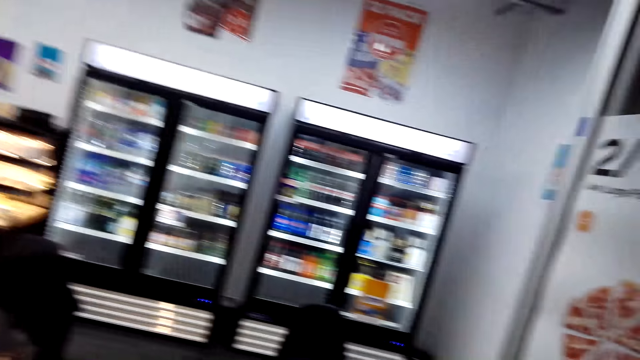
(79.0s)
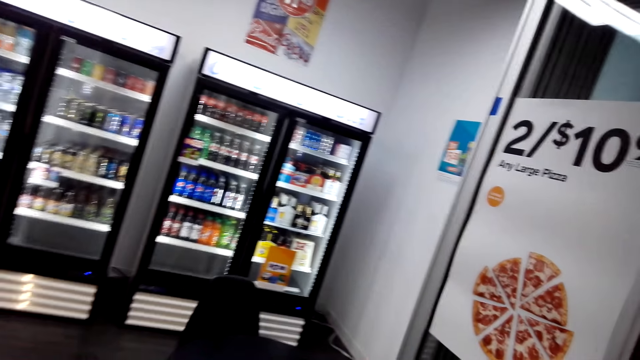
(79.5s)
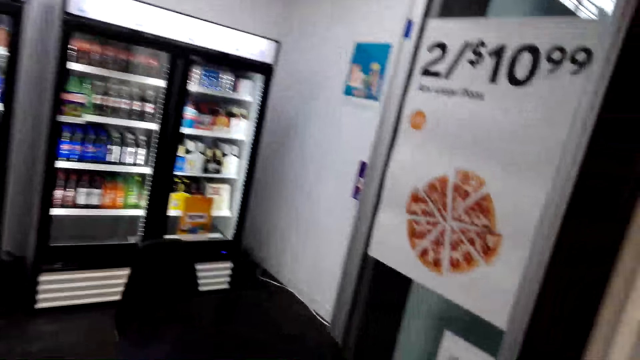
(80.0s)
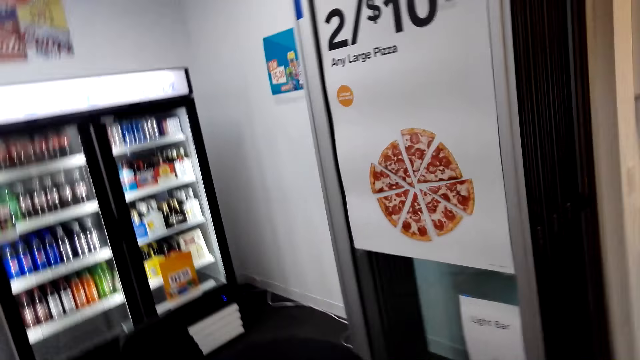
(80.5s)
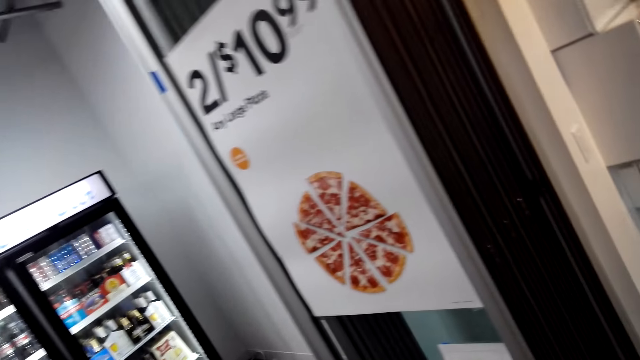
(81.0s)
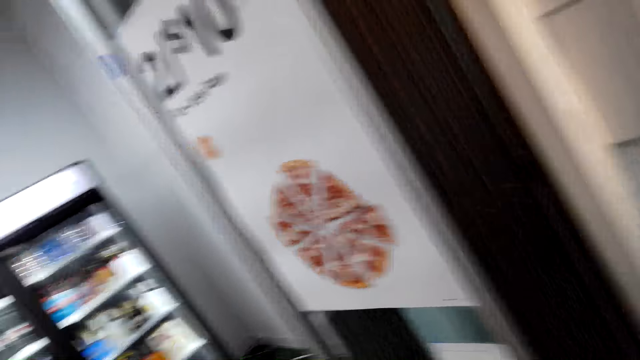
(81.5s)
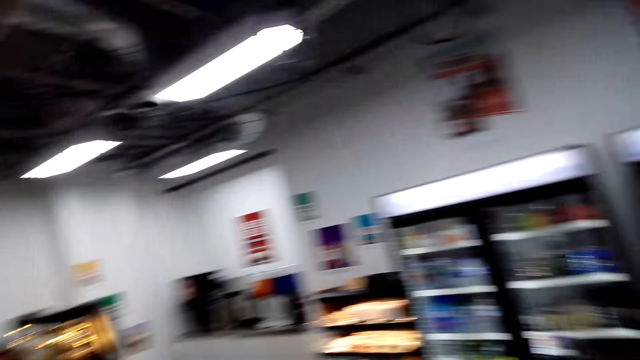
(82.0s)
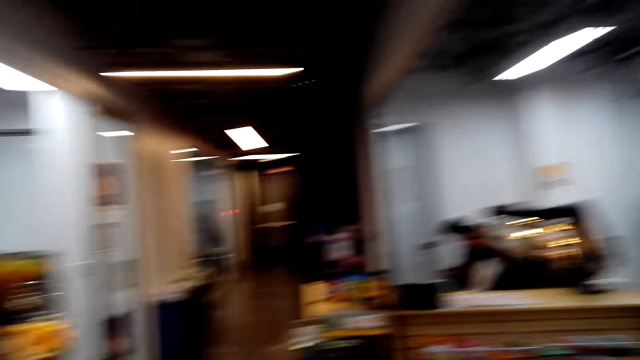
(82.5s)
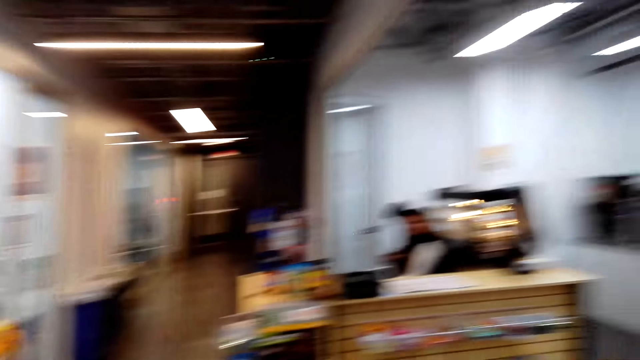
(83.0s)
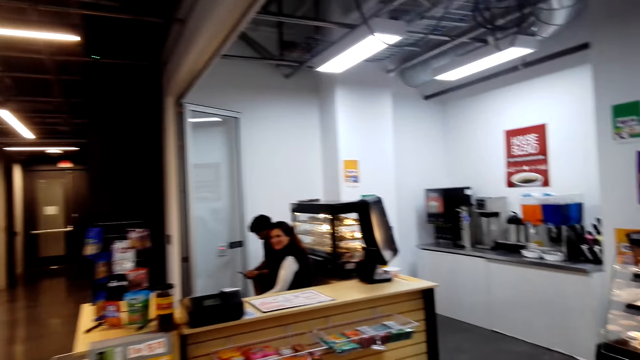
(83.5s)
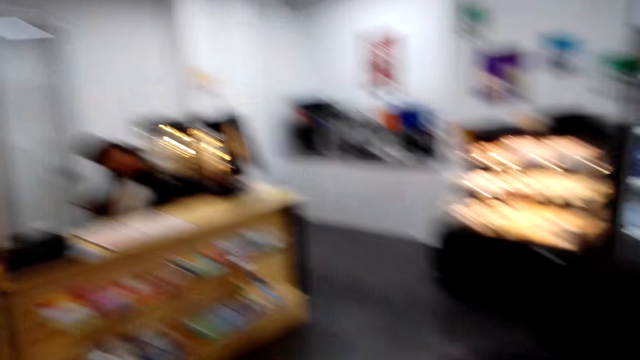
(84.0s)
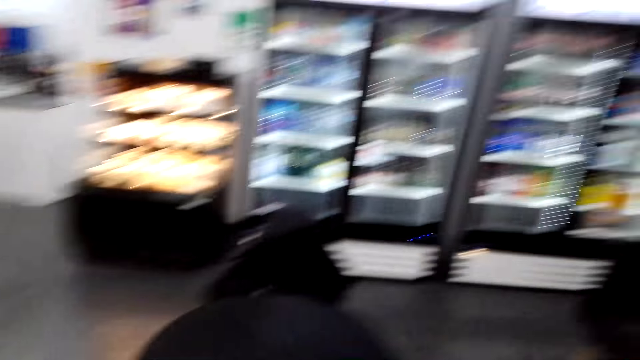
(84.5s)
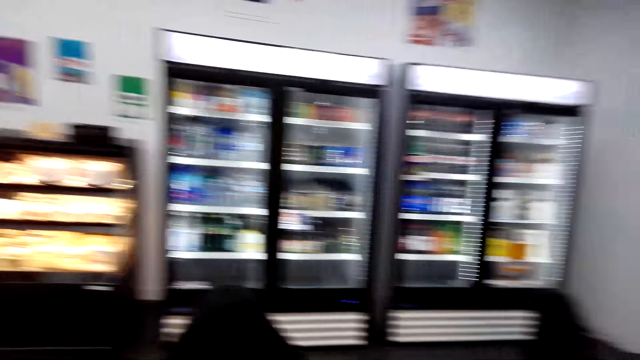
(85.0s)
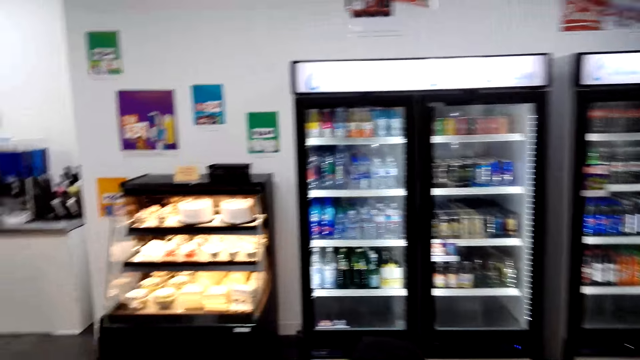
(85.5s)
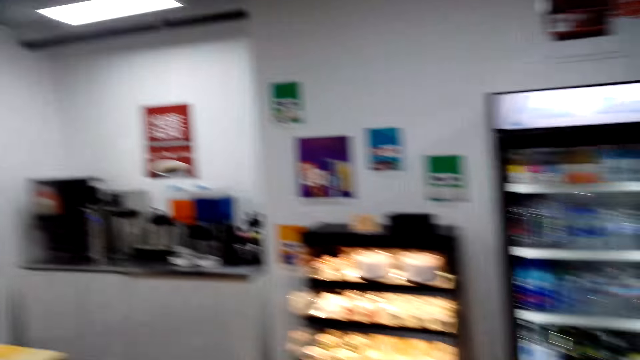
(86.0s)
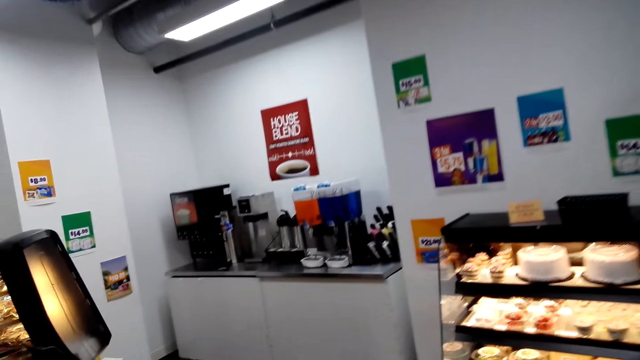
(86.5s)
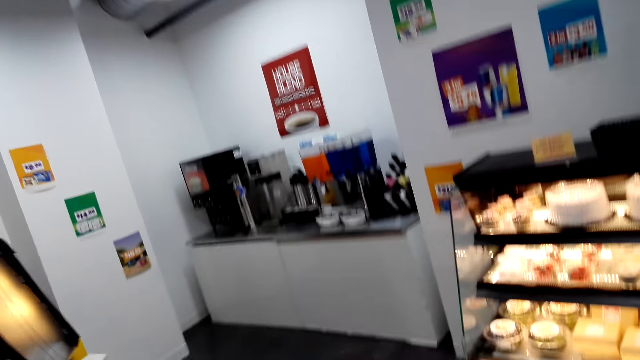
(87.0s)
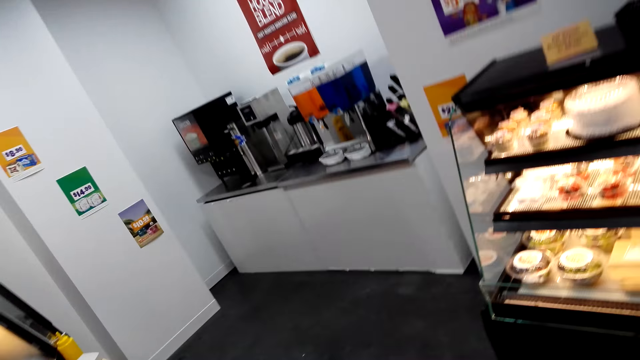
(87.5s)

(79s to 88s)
The camera wearer looks around. The camera wearer and a woman walk around the supermarket.

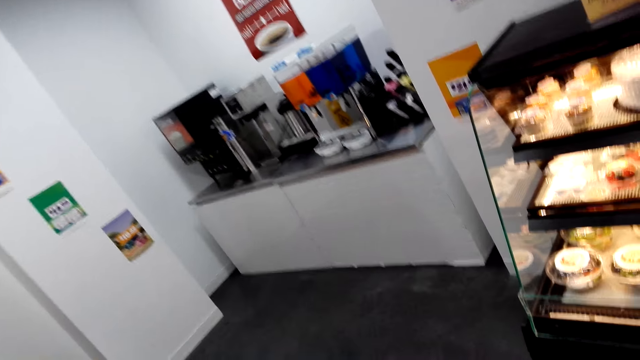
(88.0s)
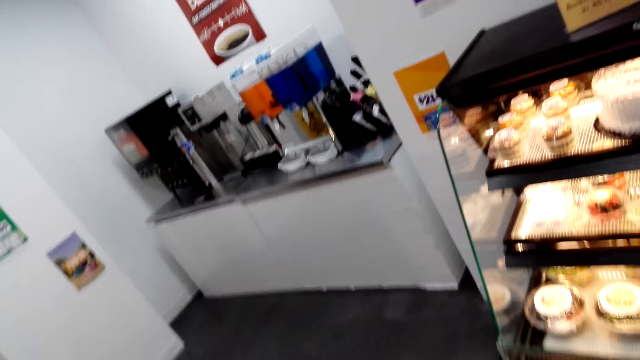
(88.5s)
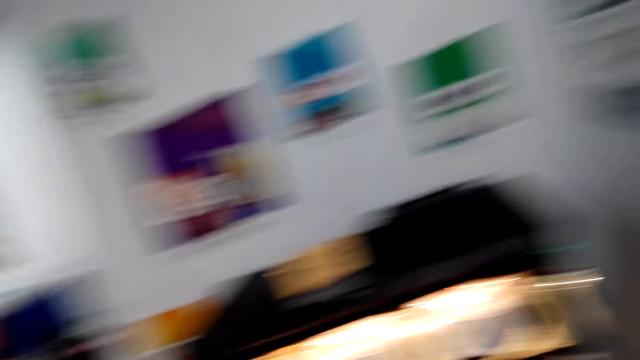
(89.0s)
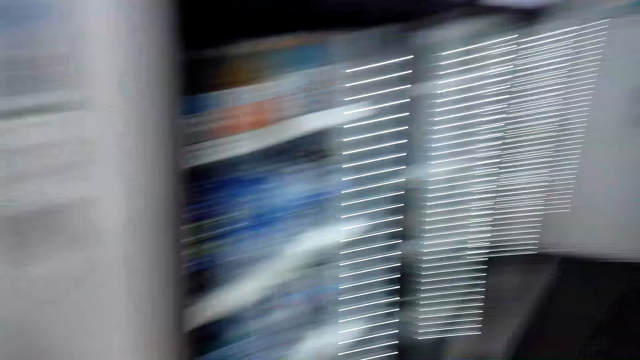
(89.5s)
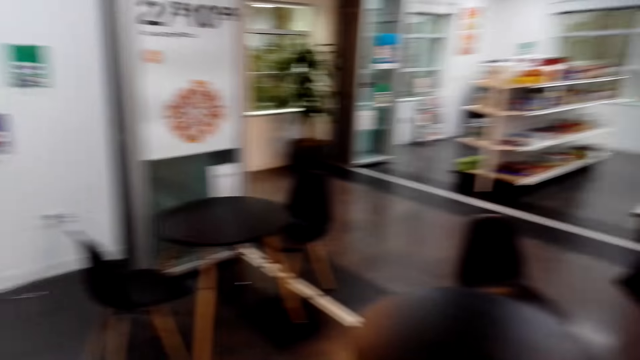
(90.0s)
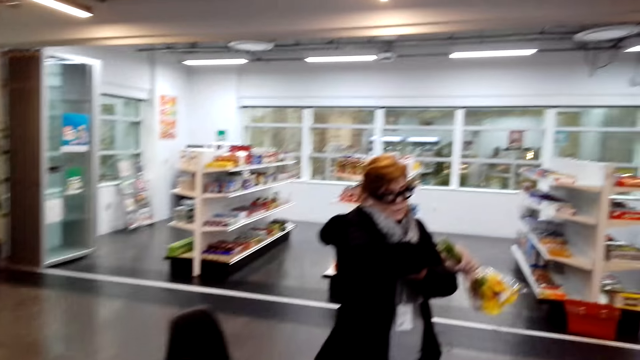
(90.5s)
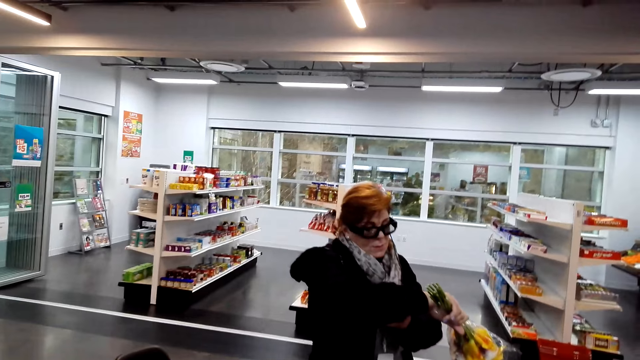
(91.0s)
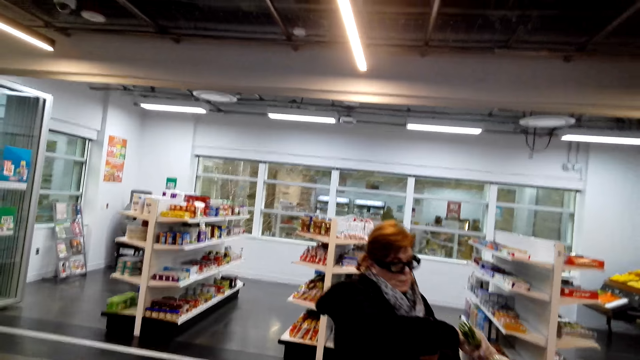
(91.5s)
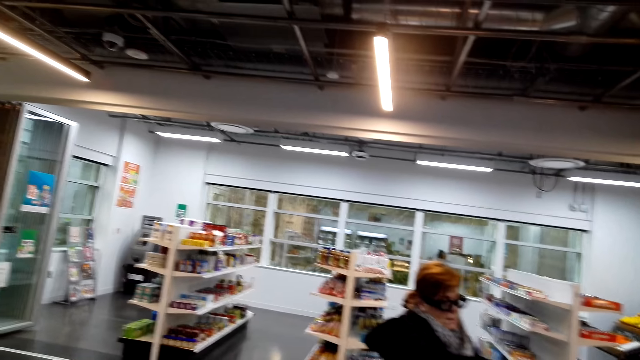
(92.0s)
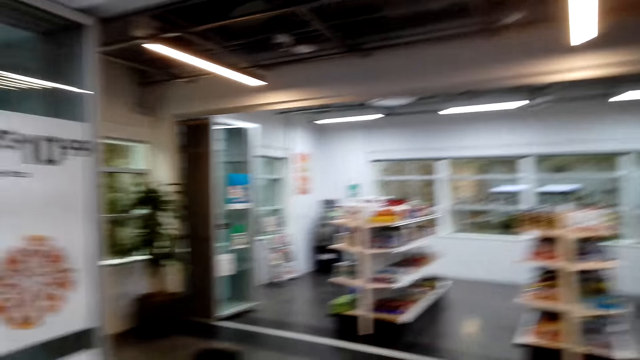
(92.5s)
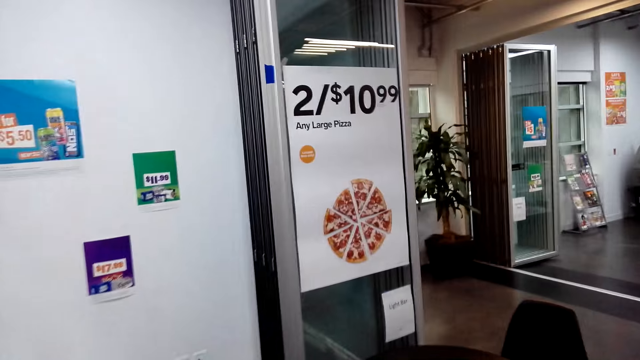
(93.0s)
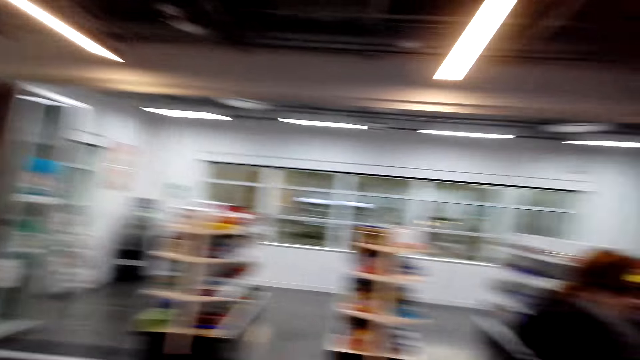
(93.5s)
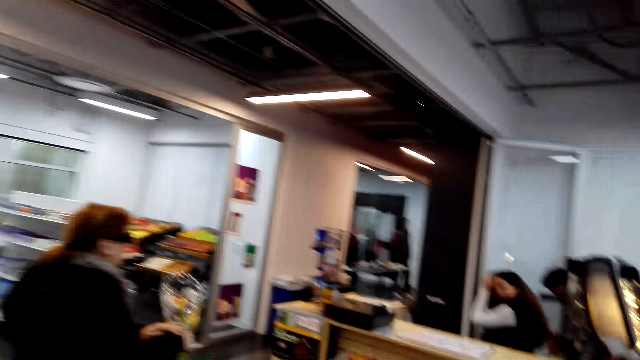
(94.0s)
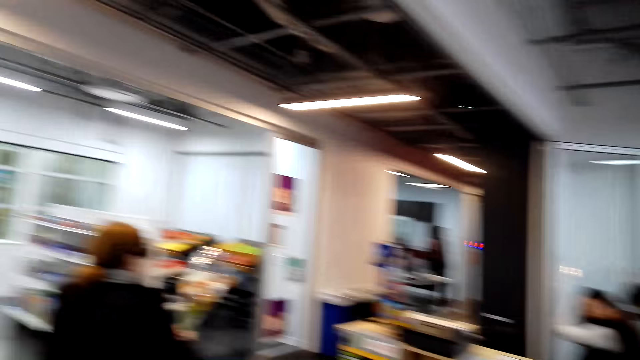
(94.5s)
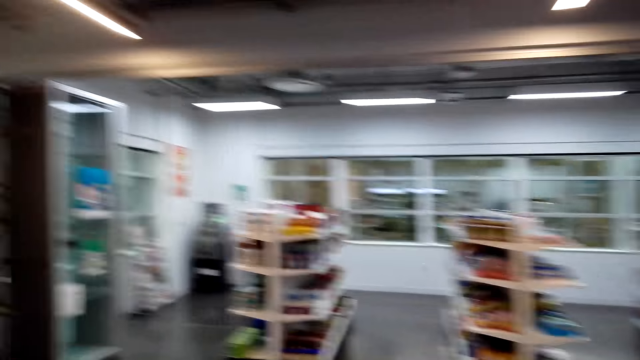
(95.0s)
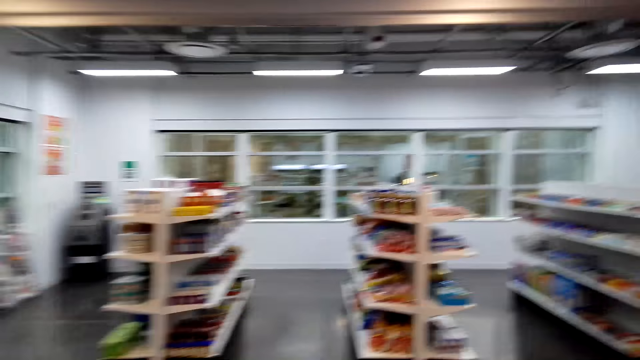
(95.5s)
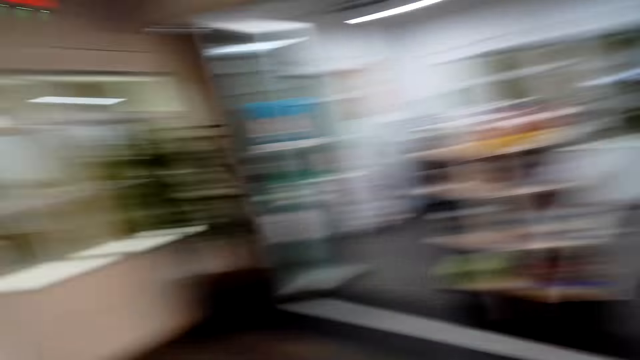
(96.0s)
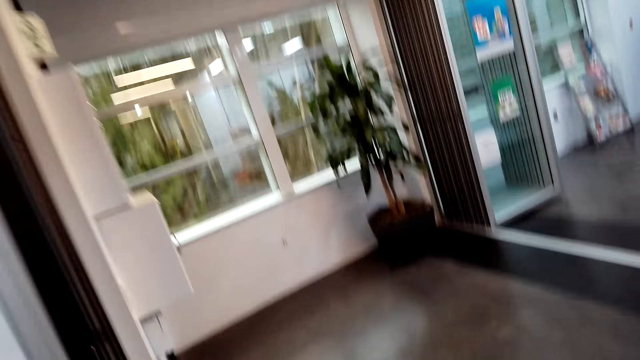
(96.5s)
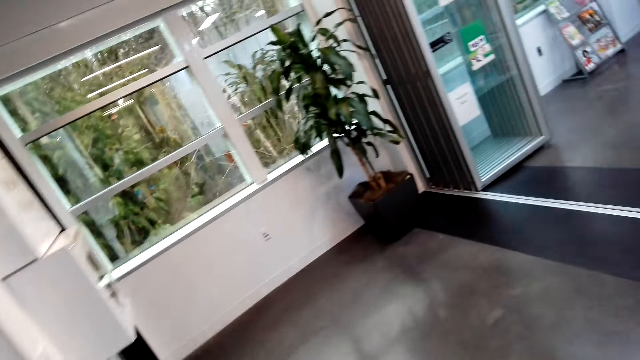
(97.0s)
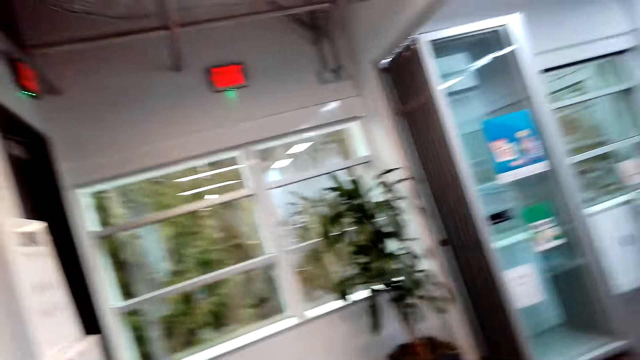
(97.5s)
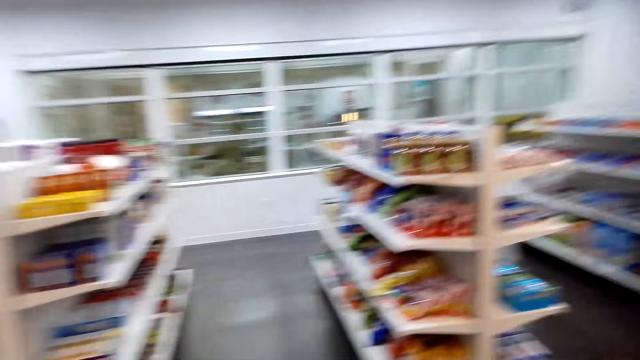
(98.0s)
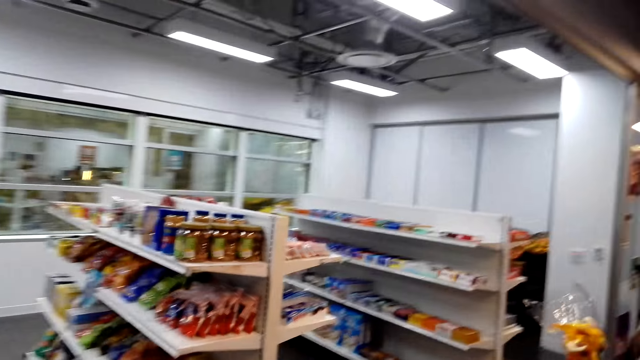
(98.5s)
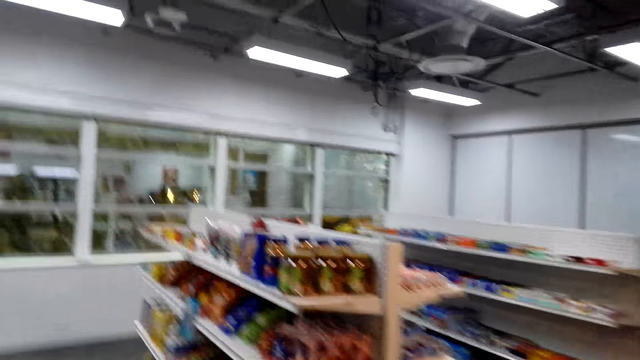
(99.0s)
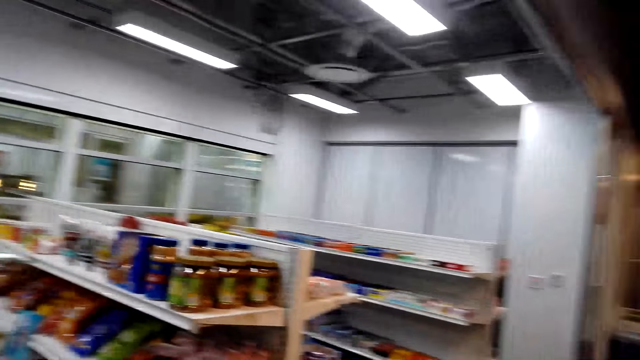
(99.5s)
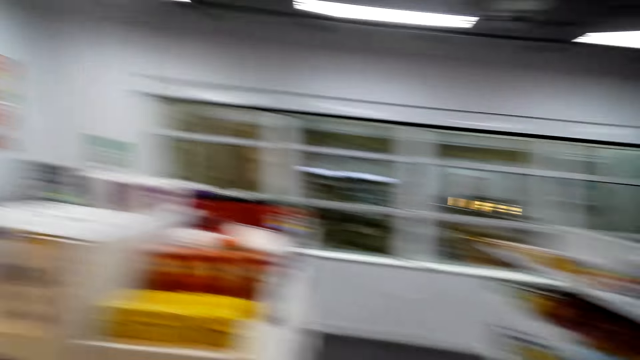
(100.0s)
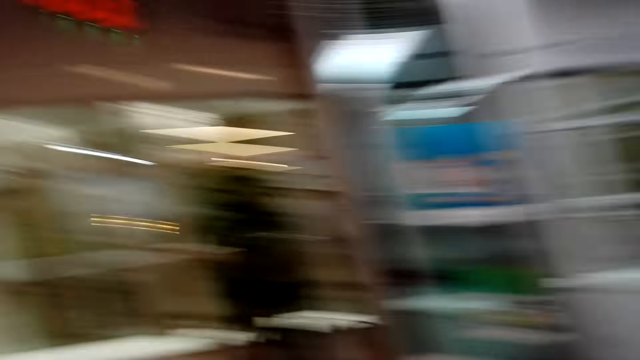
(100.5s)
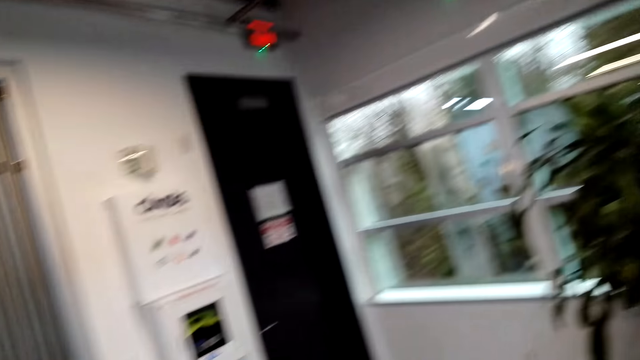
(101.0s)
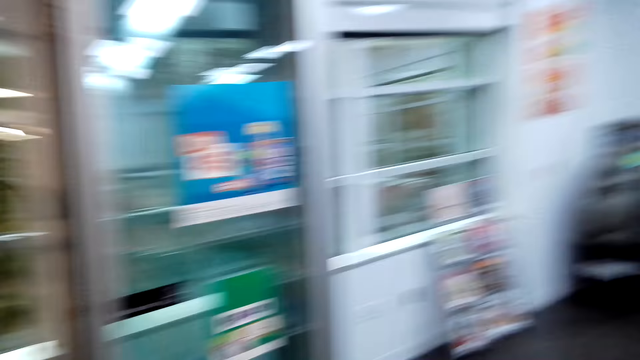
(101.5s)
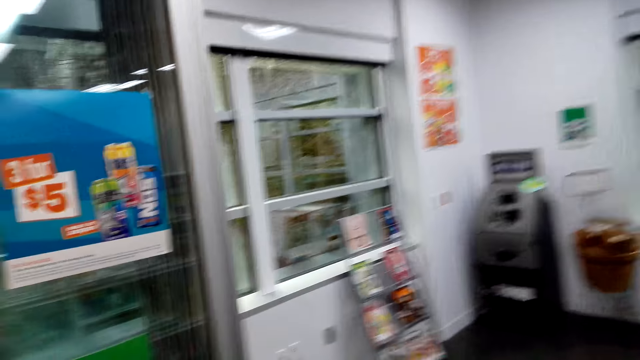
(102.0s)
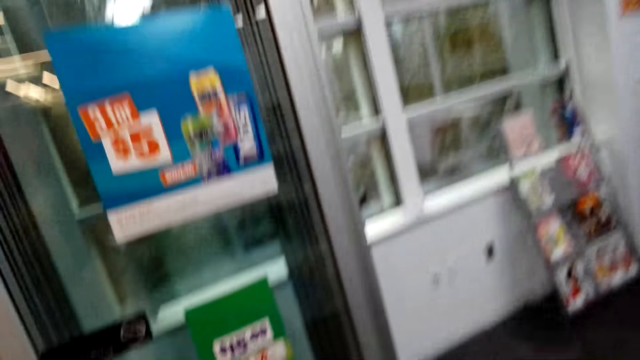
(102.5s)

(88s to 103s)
The camera wearer looks around. They turn around. They converse to a woman. The camera wearer and the woman walk around the supermarket. The camera wearer converses to the woman. The camera wearer and the woman walk around the supermarket. The camera wearer converses to the woman.
